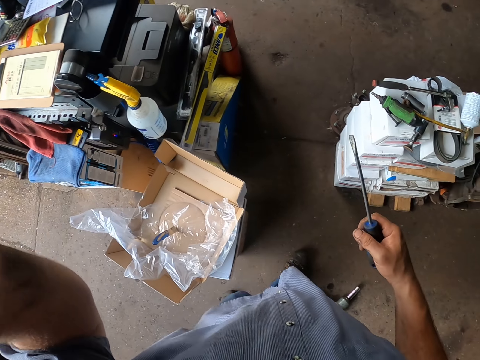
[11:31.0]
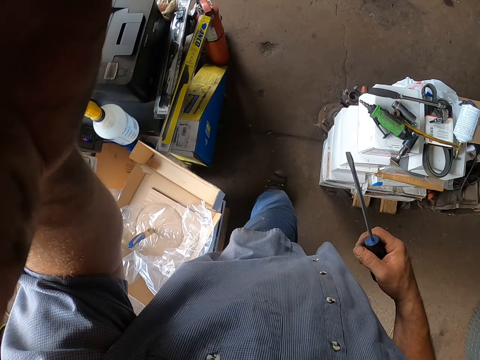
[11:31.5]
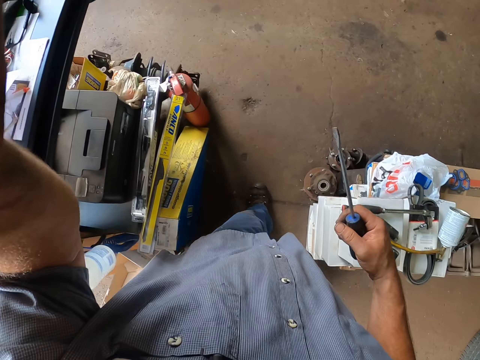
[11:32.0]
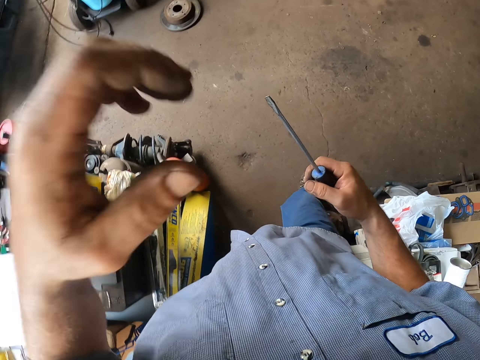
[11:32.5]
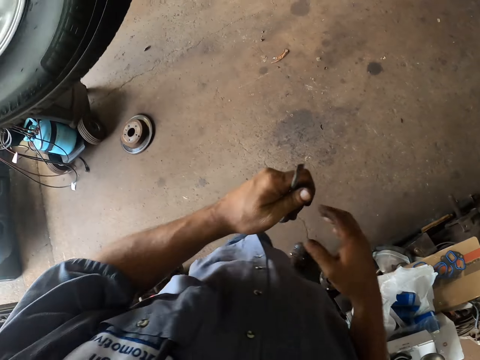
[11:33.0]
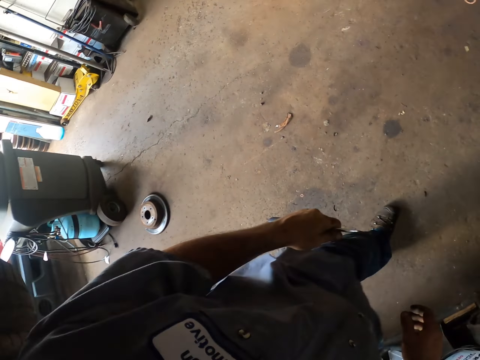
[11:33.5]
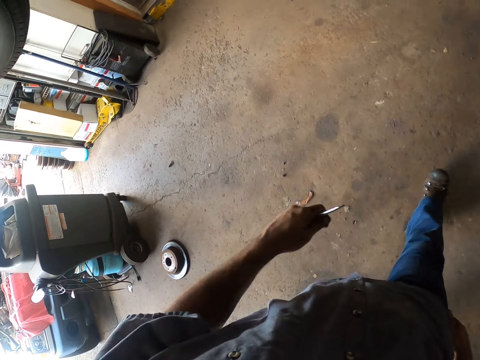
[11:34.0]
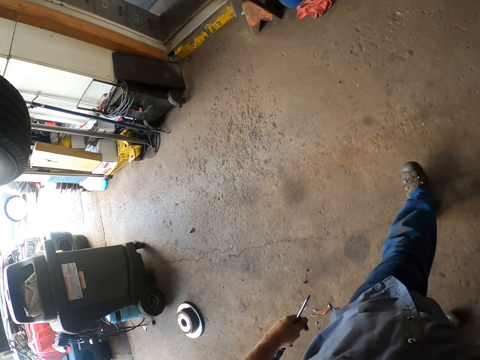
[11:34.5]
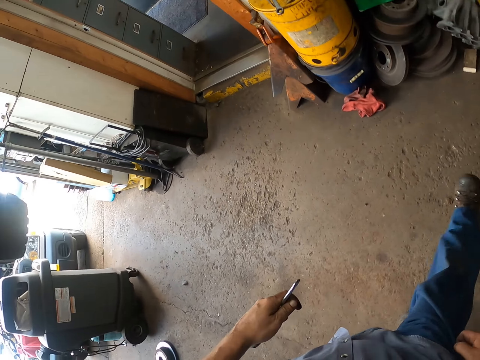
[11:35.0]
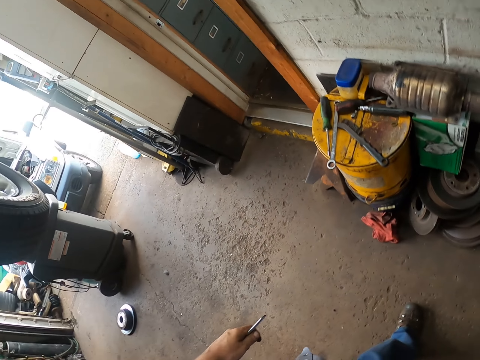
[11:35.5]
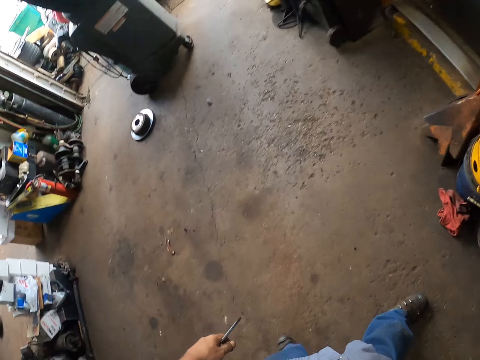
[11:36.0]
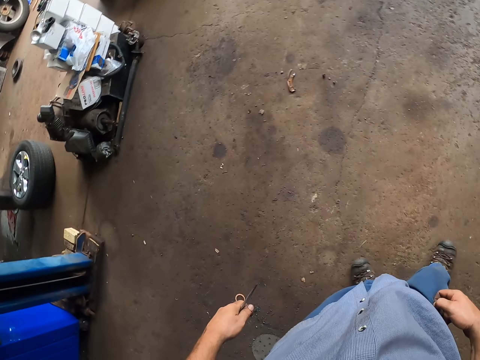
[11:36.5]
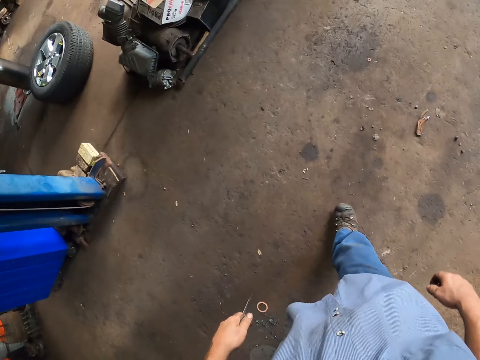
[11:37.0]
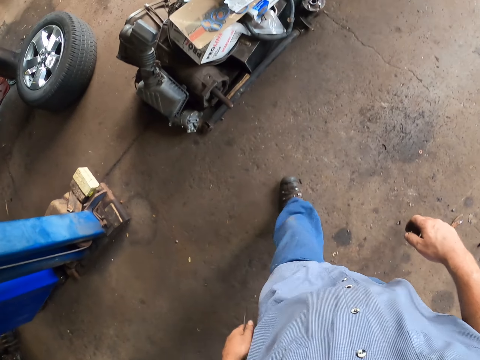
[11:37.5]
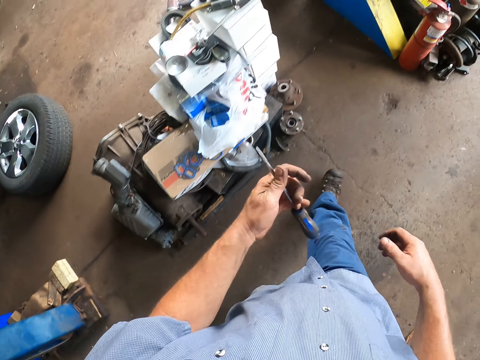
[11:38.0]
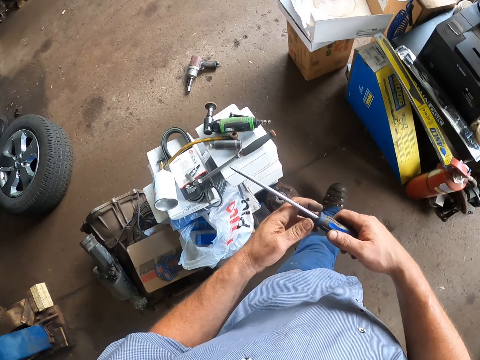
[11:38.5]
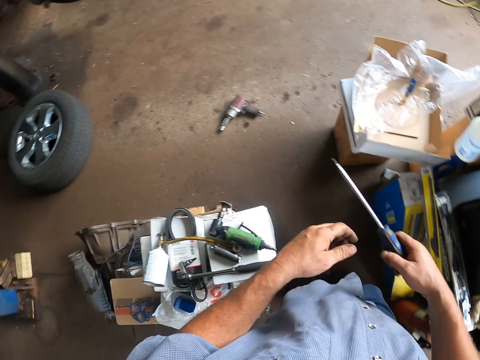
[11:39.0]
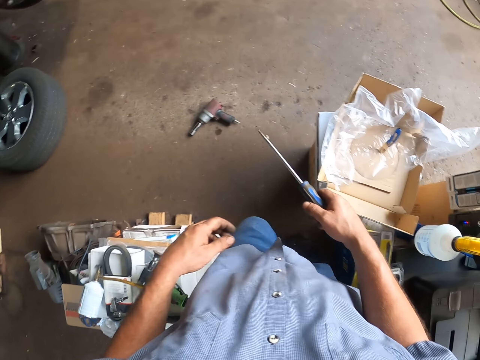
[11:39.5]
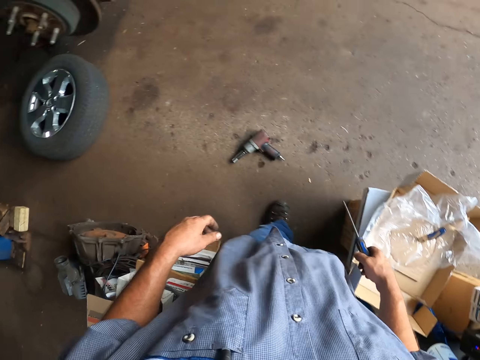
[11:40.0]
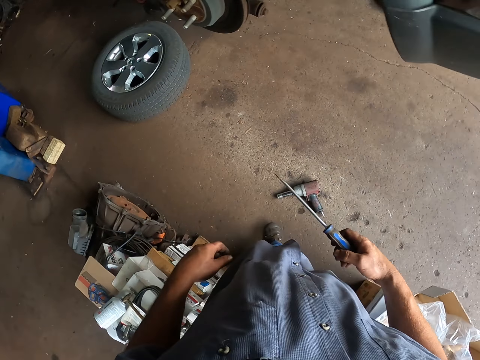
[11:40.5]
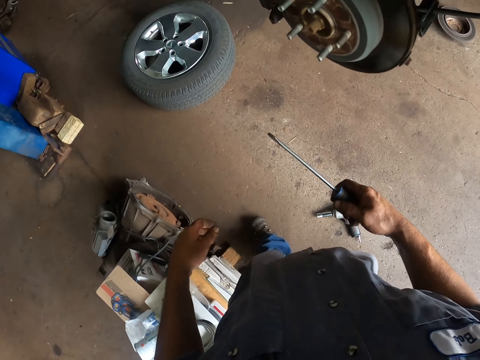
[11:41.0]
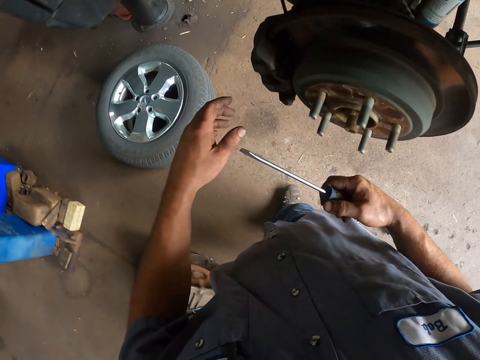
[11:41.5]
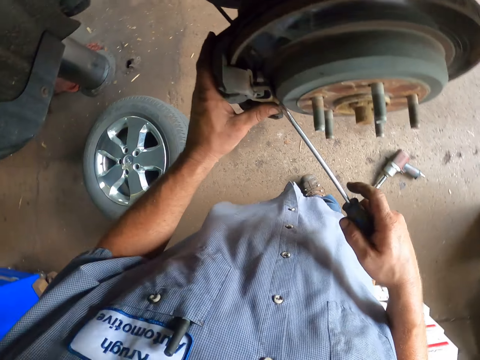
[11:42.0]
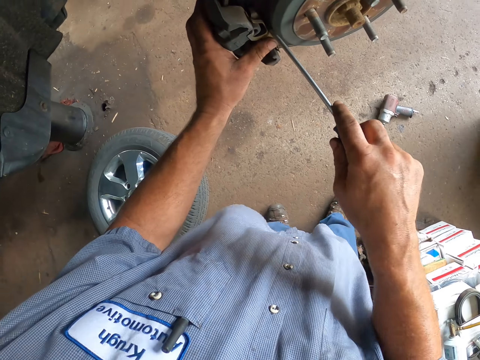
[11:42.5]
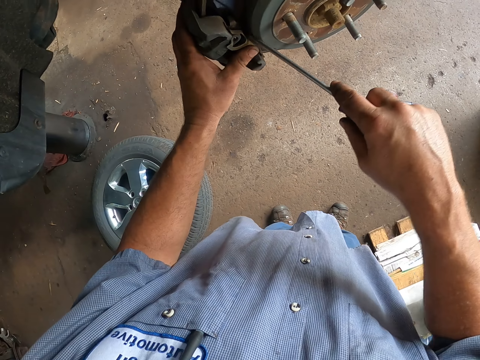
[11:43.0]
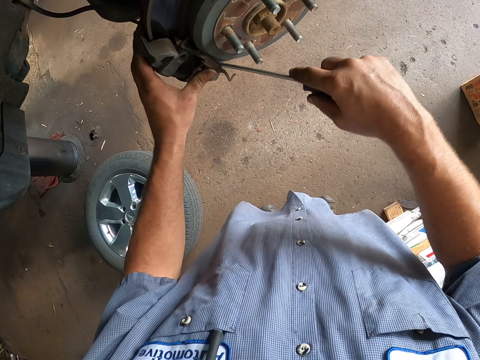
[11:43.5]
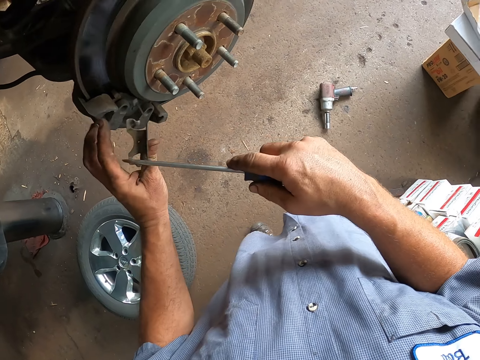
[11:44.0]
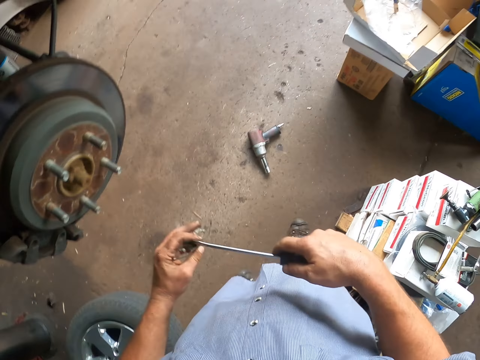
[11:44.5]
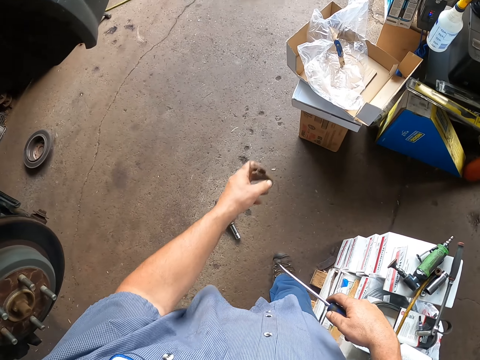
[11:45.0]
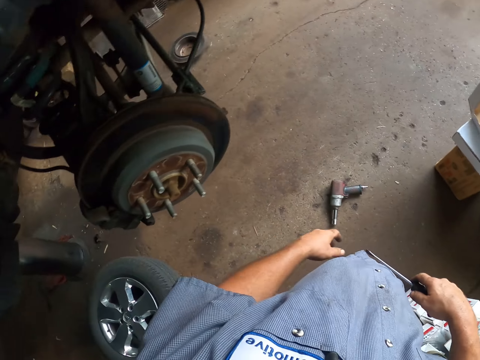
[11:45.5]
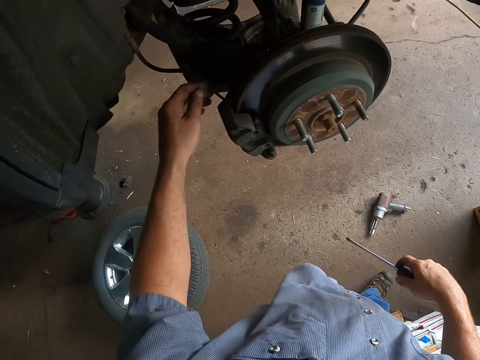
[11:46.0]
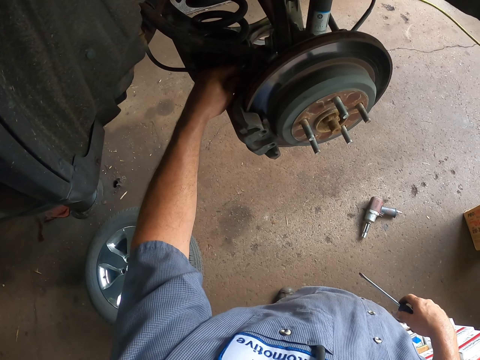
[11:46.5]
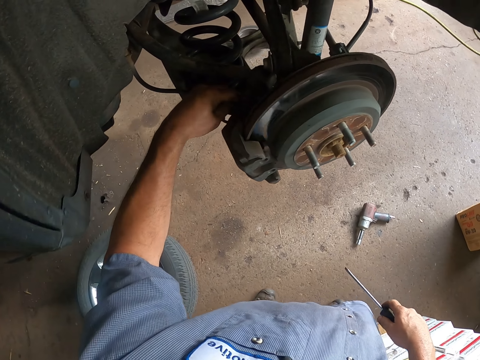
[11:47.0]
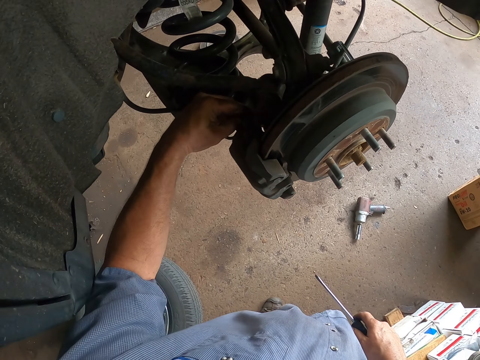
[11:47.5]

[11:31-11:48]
The camera wearer walks in the garage. They remove something from the wheel hub. They throw something.

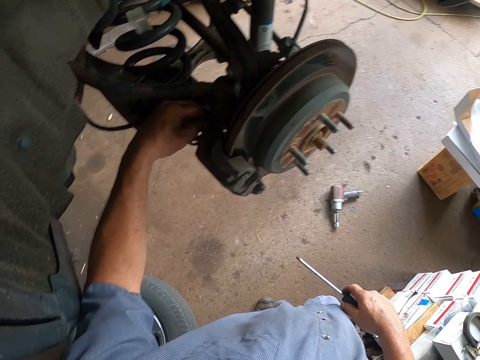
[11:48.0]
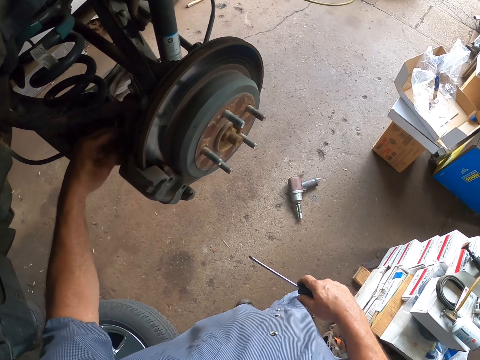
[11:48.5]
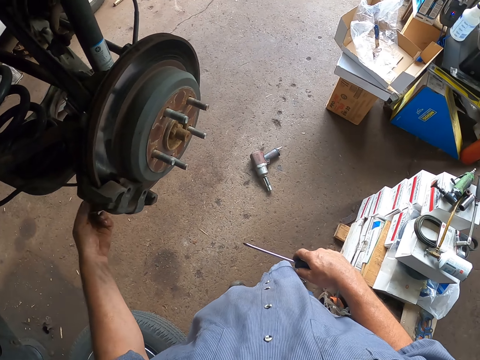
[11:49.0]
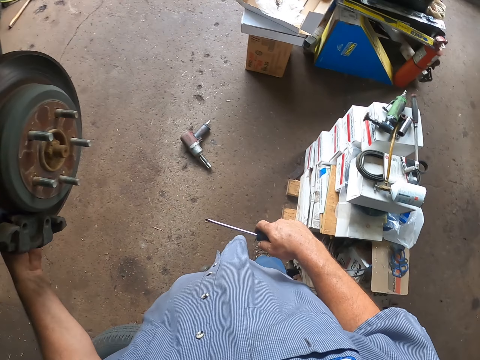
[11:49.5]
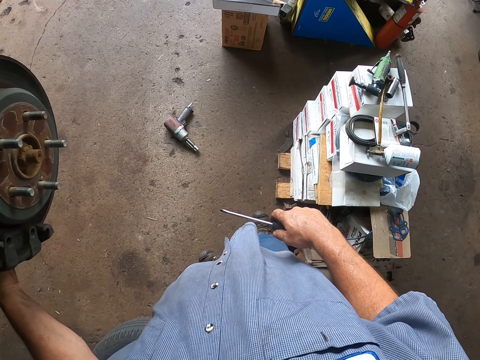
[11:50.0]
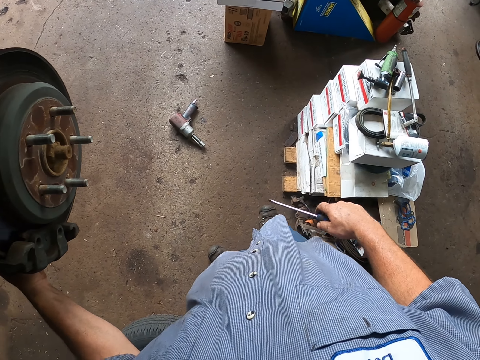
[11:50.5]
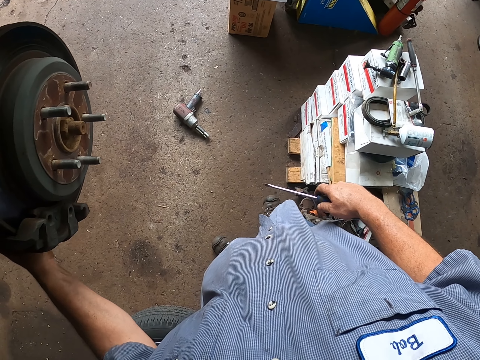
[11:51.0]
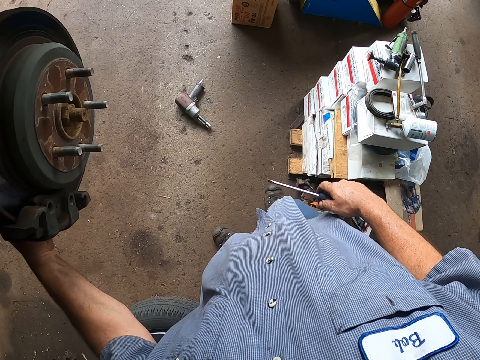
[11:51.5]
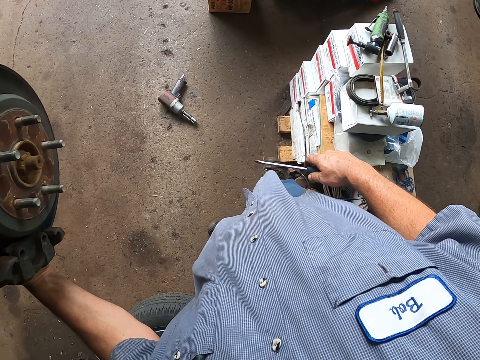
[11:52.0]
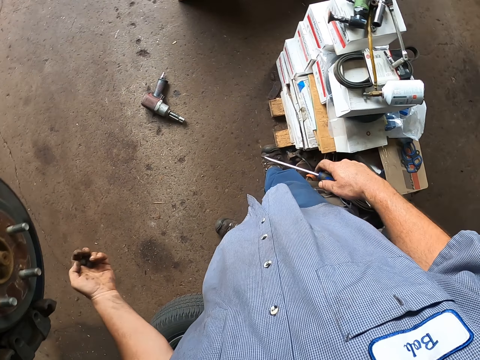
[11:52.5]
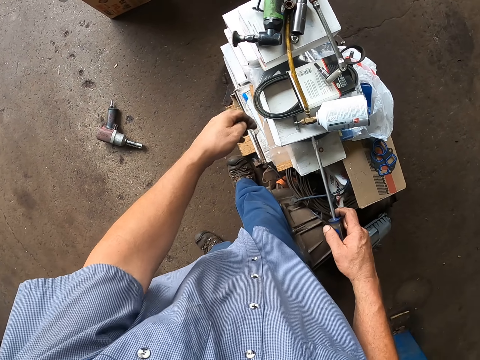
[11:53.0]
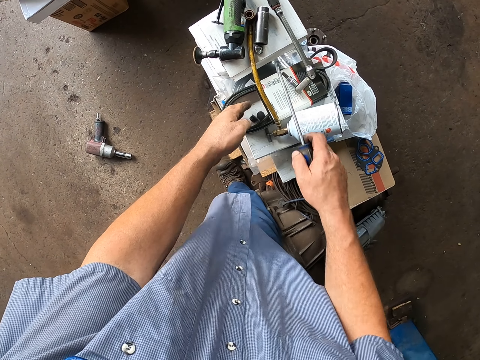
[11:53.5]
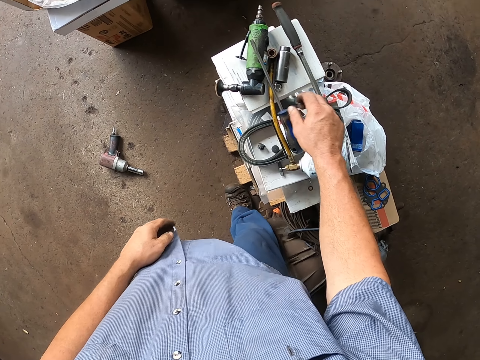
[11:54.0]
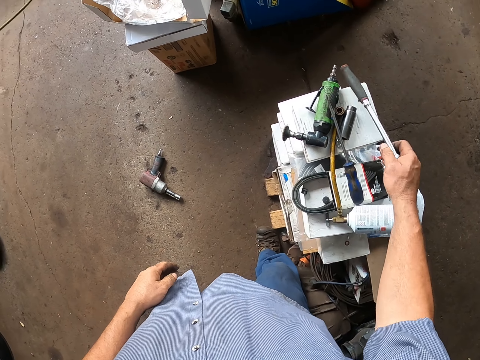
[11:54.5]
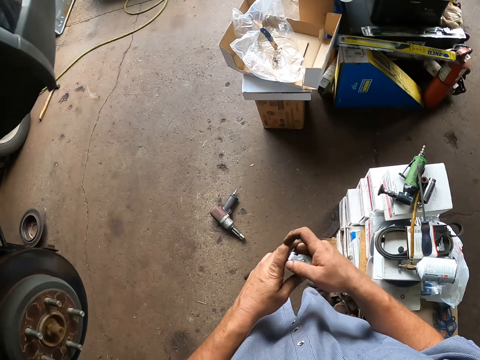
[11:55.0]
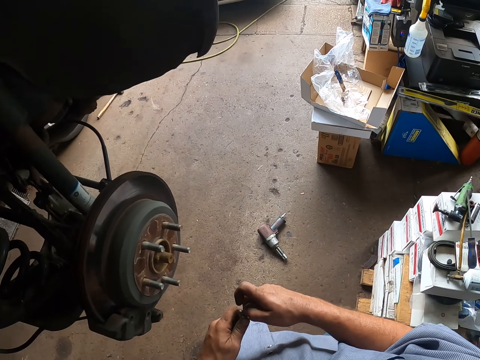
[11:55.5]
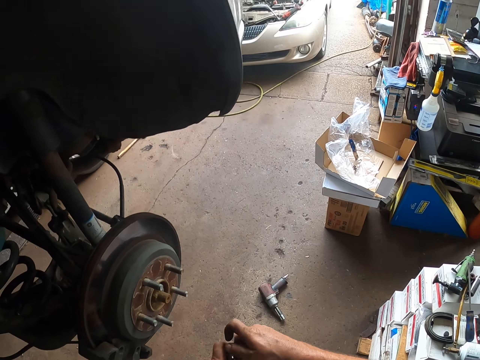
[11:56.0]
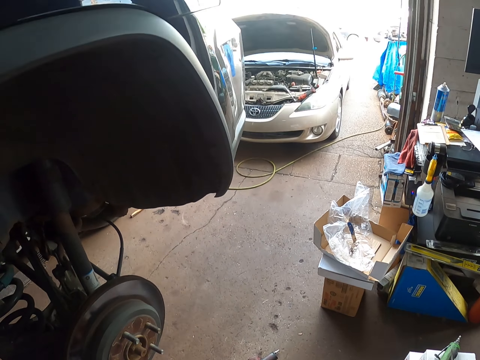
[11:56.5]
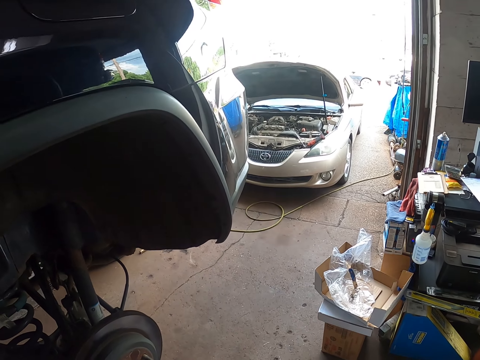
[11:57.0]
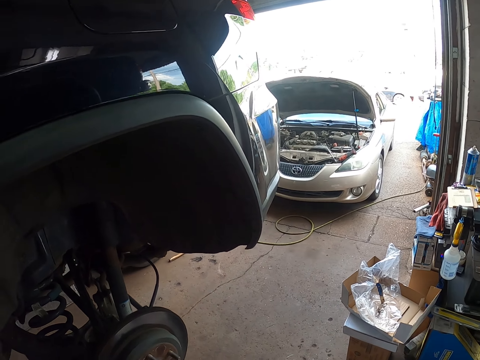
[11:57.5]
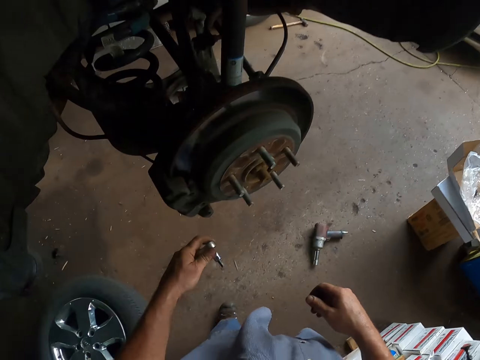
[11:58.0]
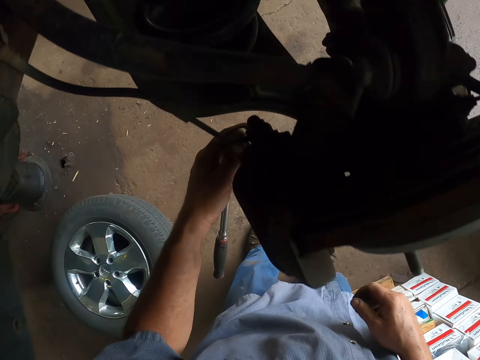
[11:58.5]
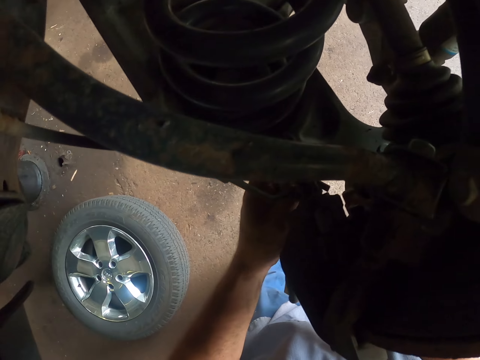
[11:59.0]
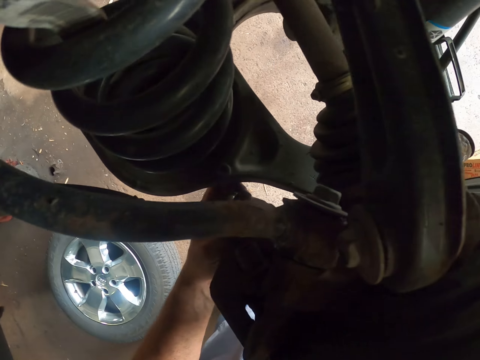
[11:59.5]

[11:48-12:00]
The camera wearer removes the nut. He removes a bolt with his left hand. He puts the nut on the table. He drops down the screwdriver. He picks up a wrench from the table.
